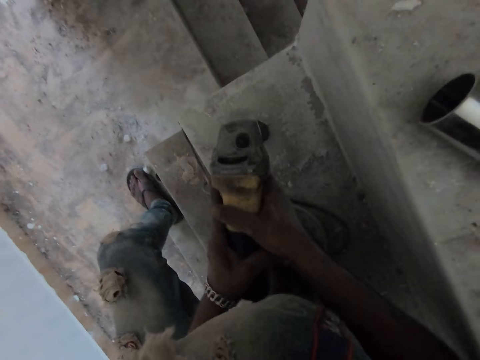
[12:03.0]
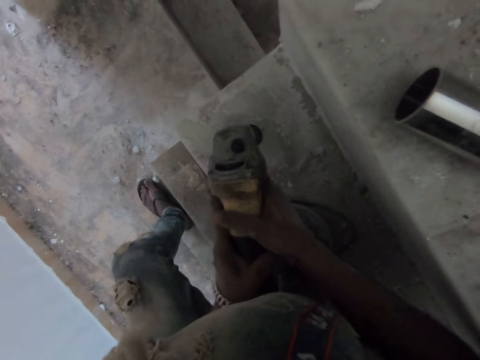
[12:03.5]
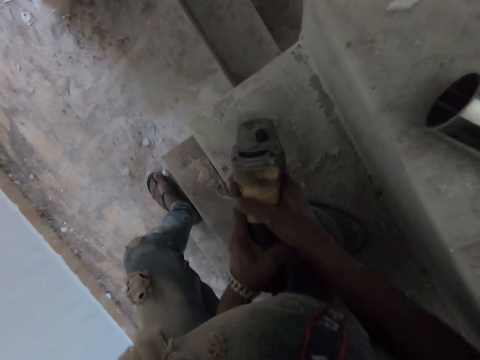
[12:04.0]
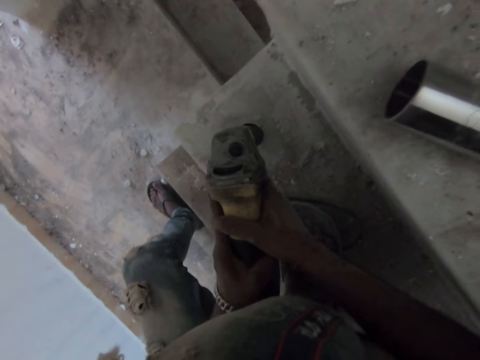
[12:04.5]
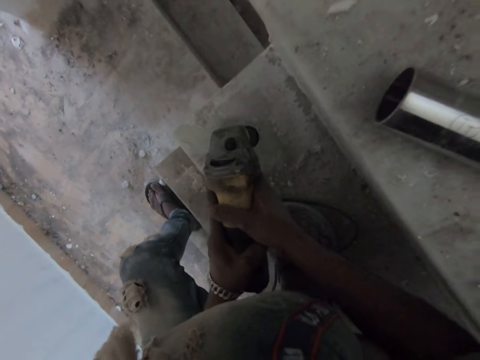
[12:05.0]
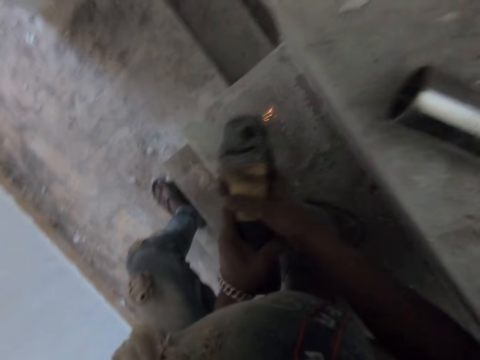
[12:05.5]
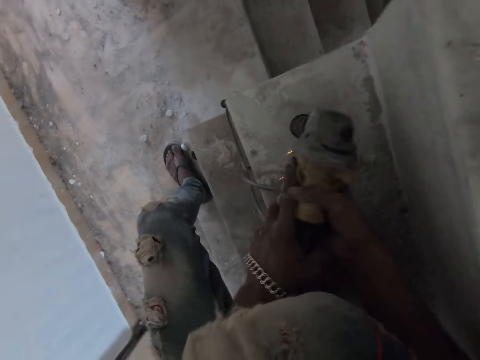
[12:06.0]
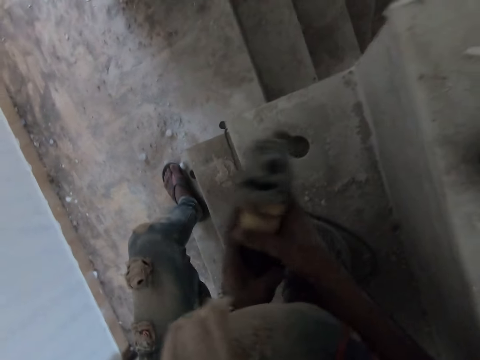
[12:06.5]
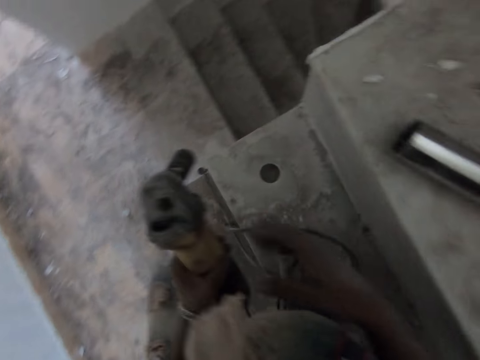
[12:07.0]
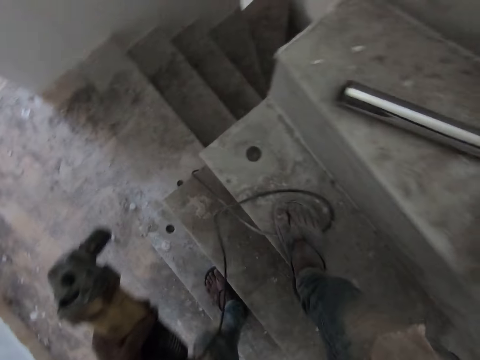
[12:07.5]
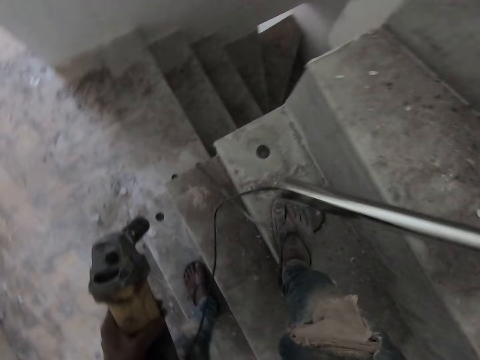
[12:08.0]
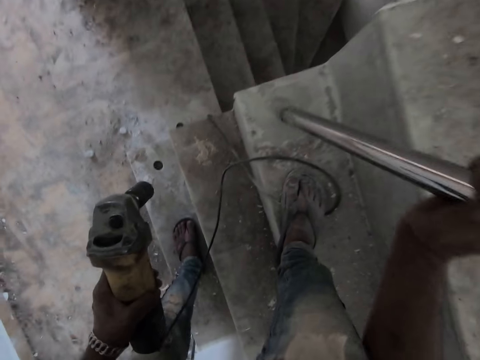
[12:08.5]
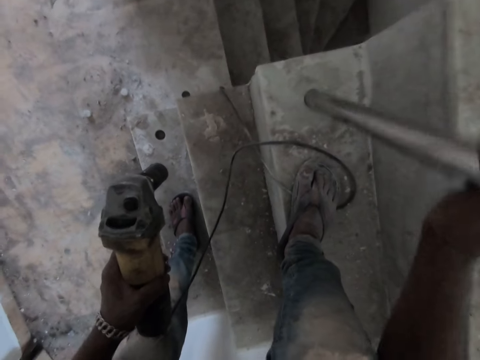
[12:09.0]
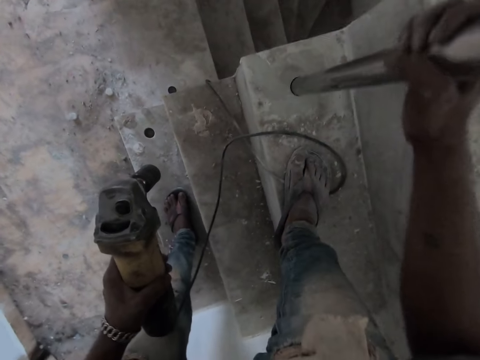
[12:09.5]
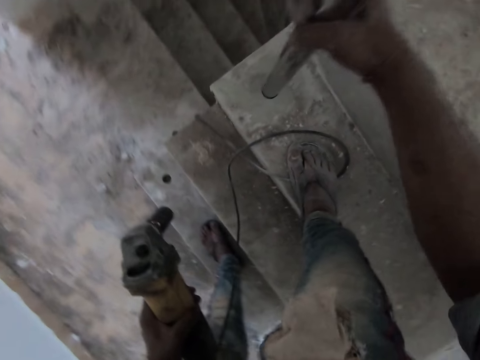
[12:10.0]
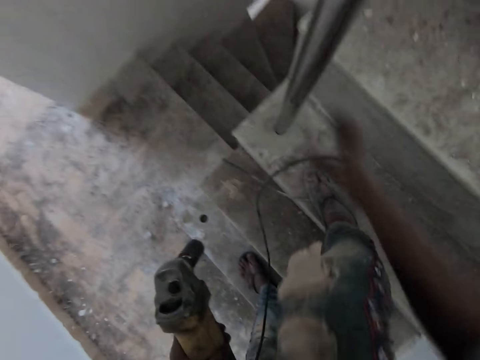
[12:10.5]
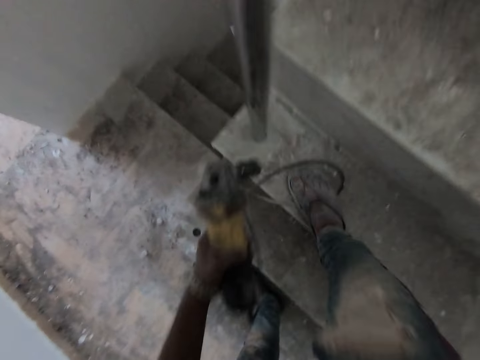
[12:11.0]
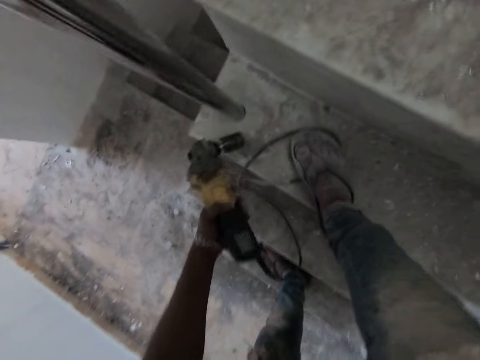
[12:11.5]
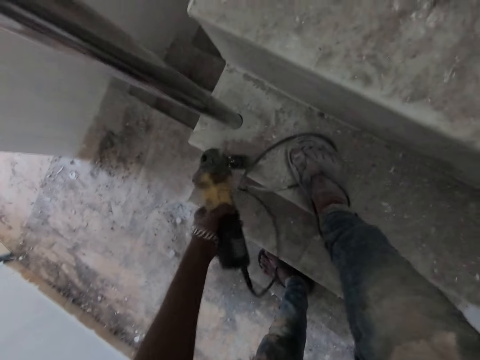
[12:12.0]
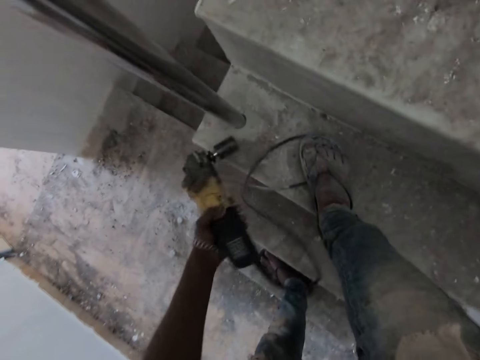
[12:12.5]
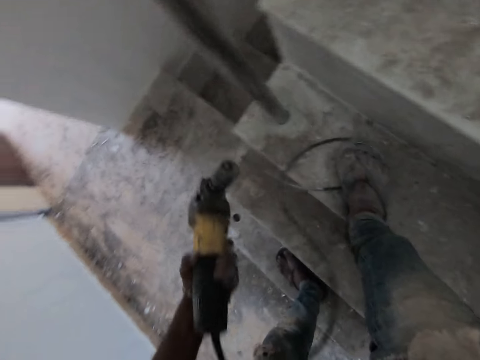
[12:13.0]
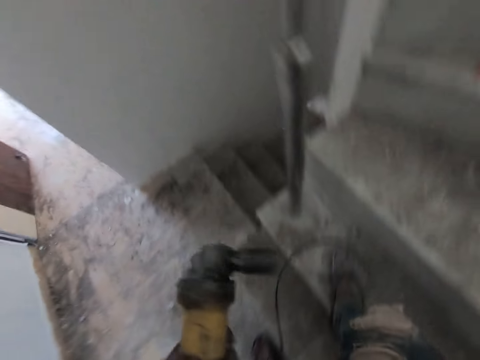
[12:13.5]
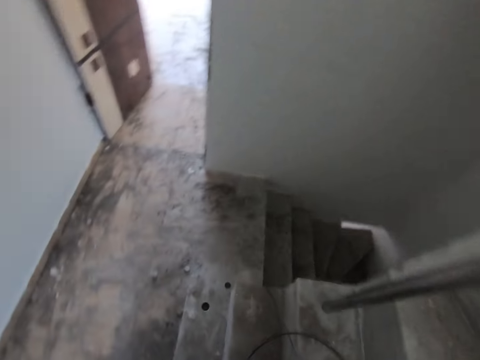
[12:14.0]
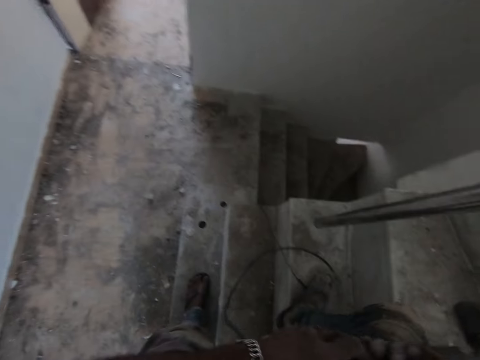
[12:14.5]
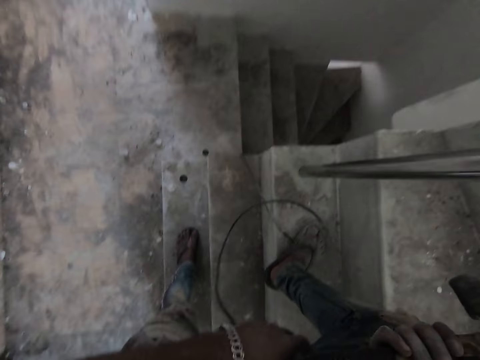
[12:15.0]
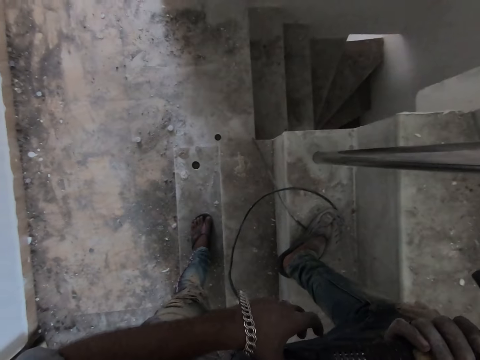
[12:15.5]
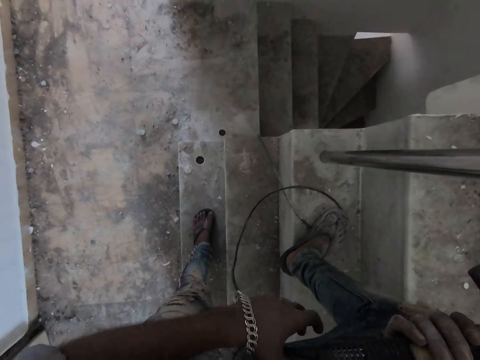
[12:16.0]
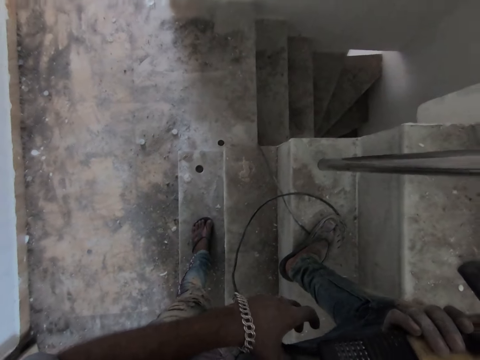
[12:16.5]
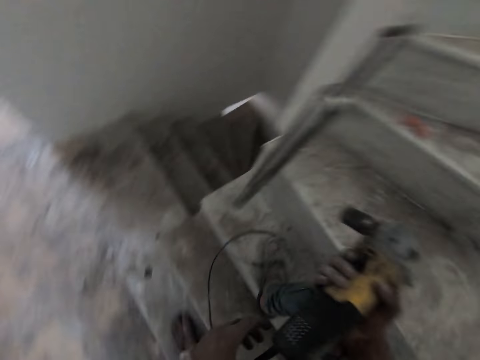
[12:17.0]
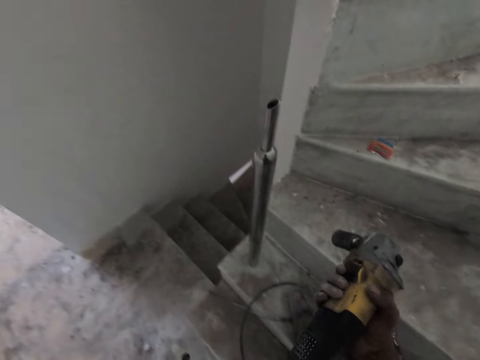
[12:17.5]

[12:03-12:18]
The camera wearer removes the rotary hammer drill from the stair with both hands. He turns around. He takes the baluster from the stair with his right hand. He inserts the baluster in his right hand into the hole in the stair. He hits the rotary hammer drill in his left hand on the stair. He holds the rotary hammer drill in his left hand with both hands. He turns around.

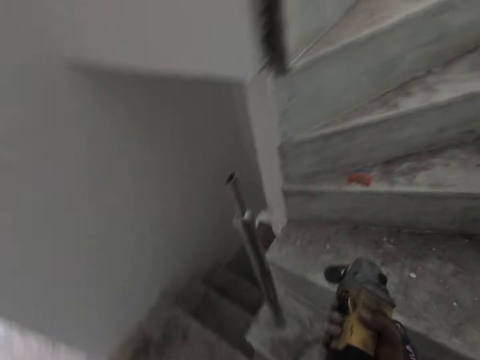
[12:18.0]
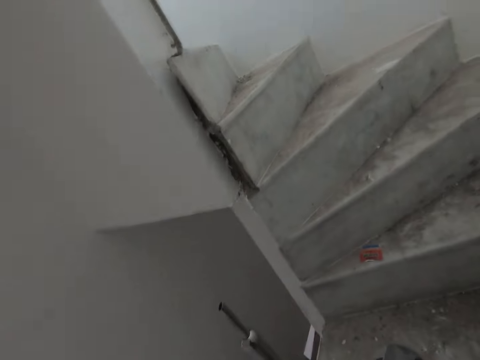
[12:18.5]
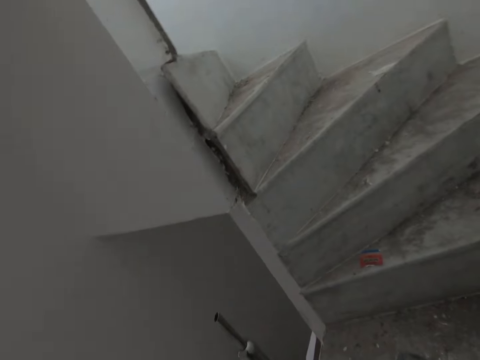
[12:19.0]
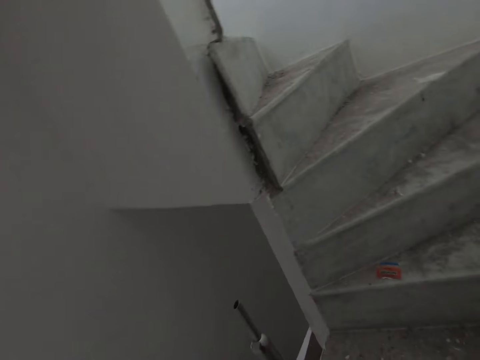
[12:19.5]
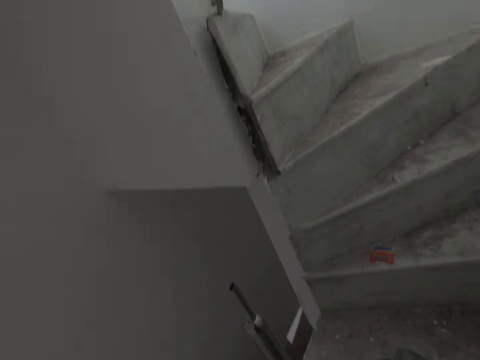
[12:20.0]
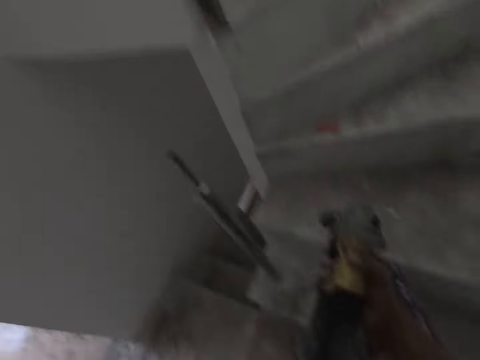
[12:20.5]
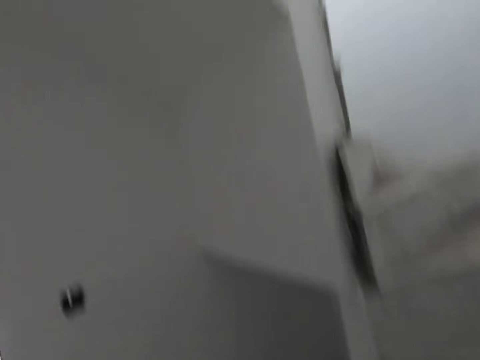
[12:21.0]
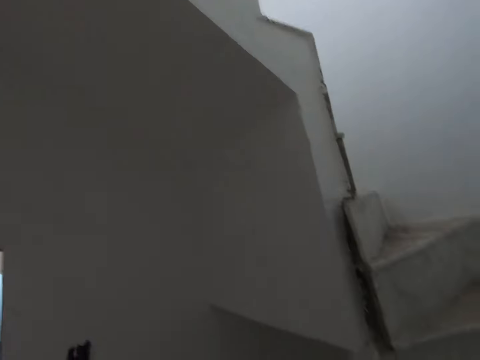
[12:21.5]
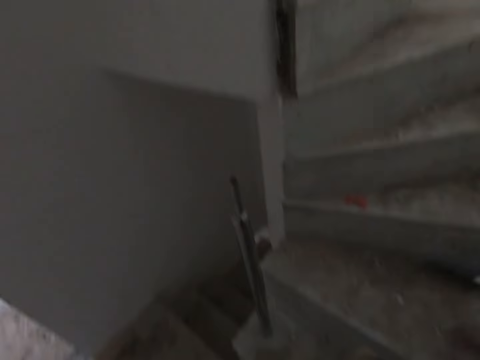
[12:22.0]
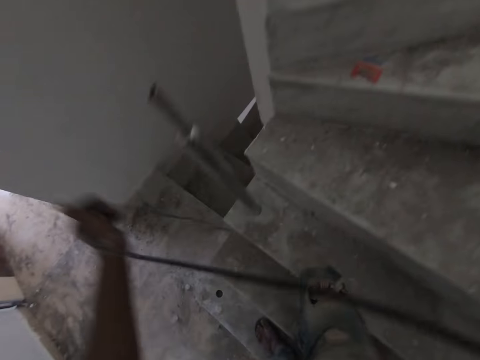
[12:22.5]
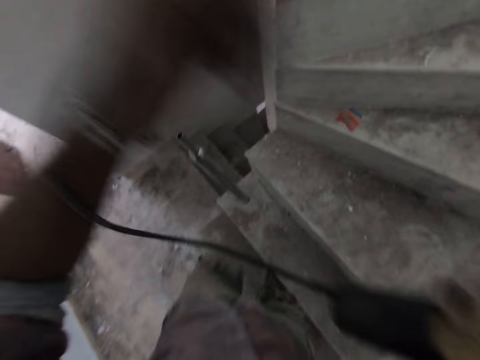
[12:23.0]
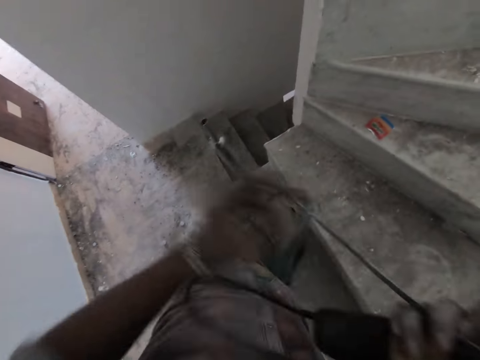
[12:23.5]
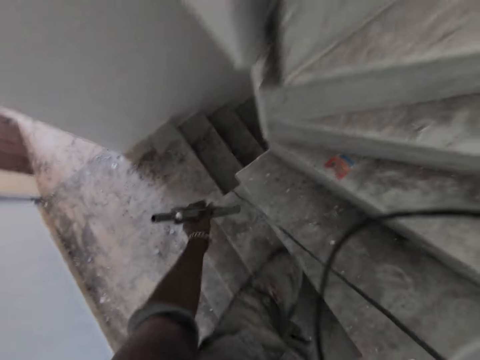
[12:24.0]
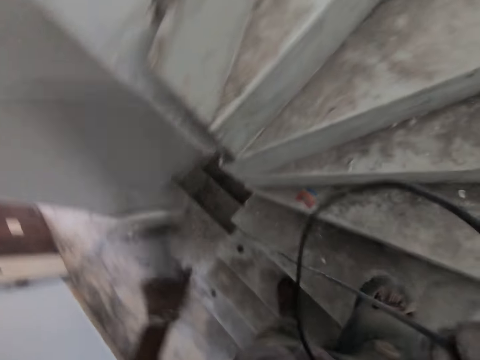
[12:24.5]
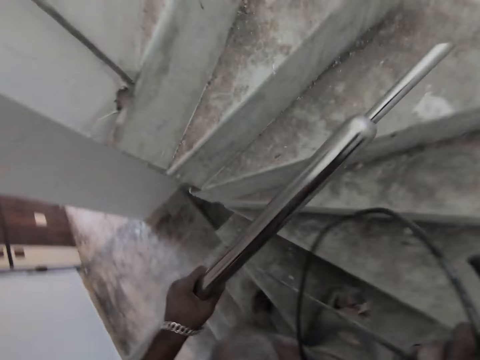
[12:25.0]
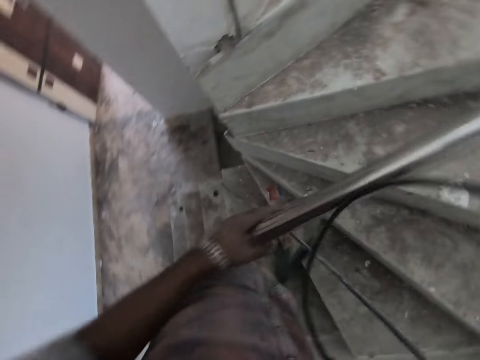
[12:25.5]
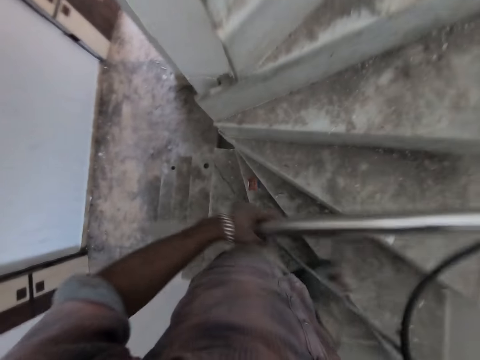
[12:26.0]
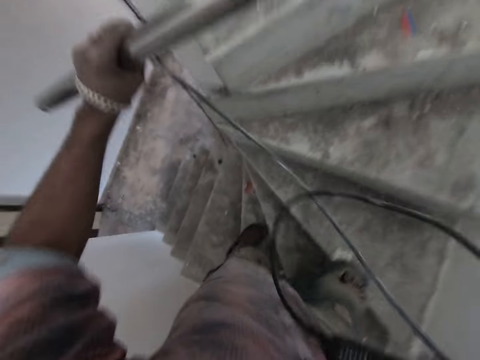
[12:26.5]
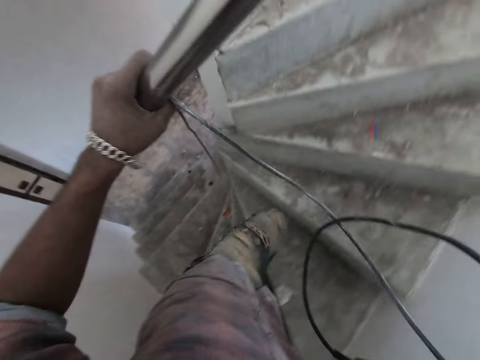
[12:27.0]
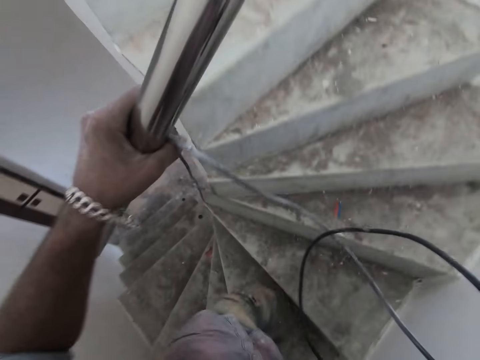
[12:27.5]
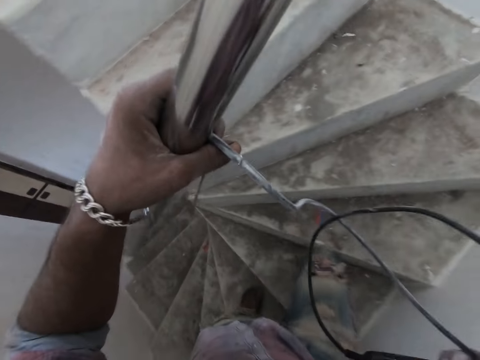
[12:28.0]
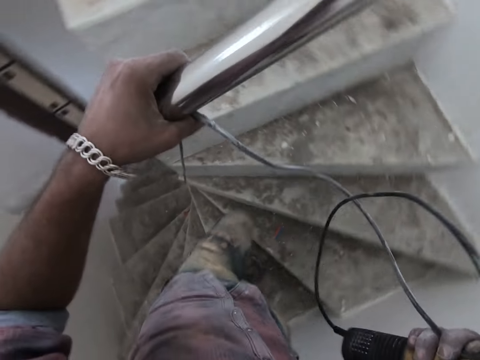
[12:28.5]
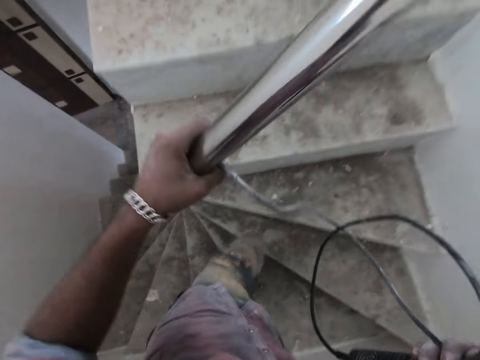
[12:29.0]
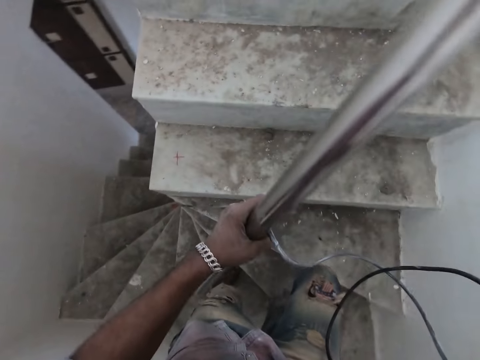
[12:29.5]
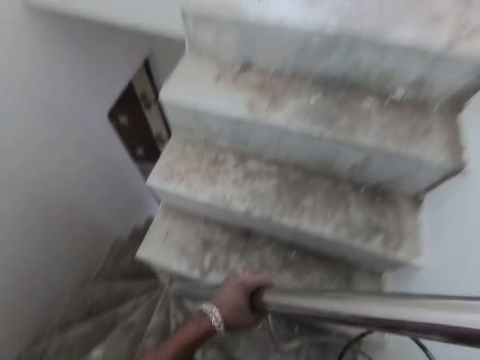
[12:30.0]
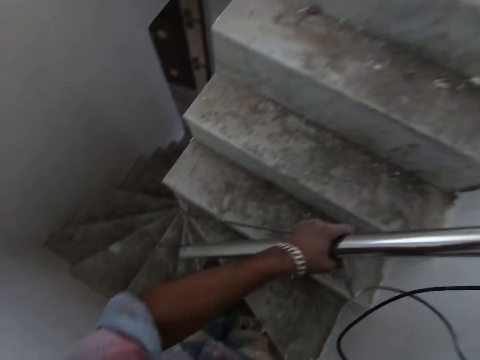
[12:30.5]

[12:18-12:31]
The camera wearer passes the wire of the rotary hammer drill on the stair to his right hand with his left hand. He removes the baluster from the hole in the stair with his left hand. He walks up a flight of stairs. He holds a metal bar. He holds the wire of the rotary hammer drill in his right hand with both hands.
